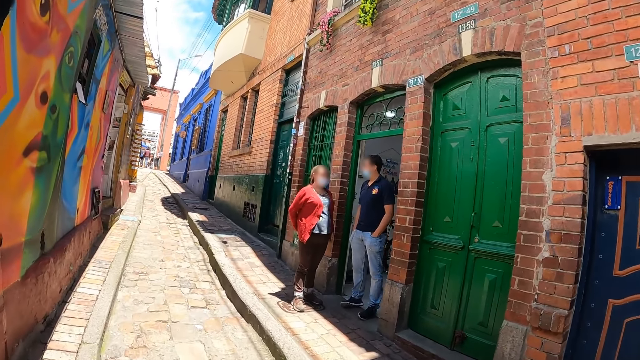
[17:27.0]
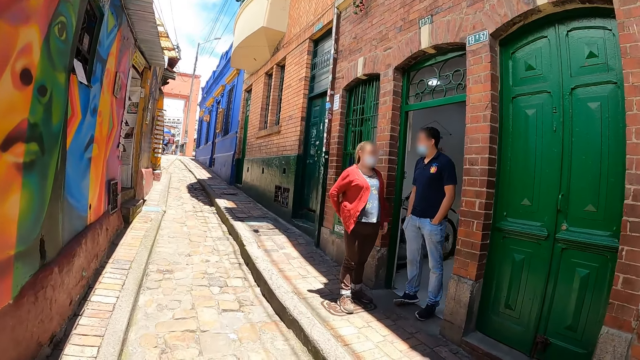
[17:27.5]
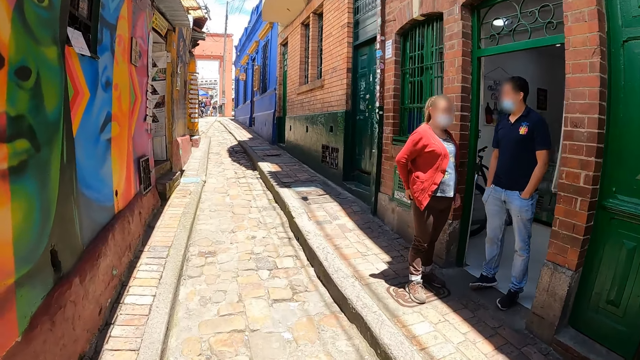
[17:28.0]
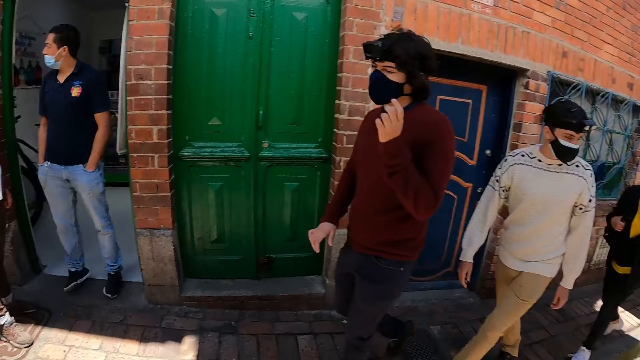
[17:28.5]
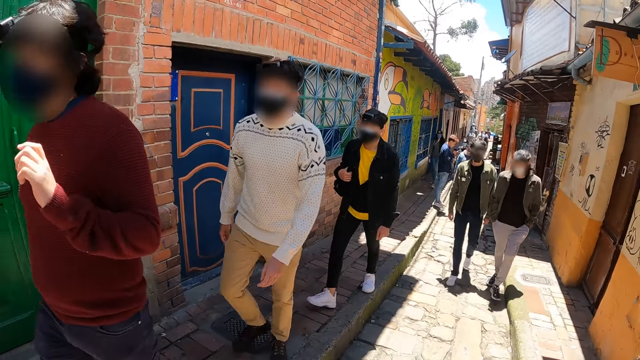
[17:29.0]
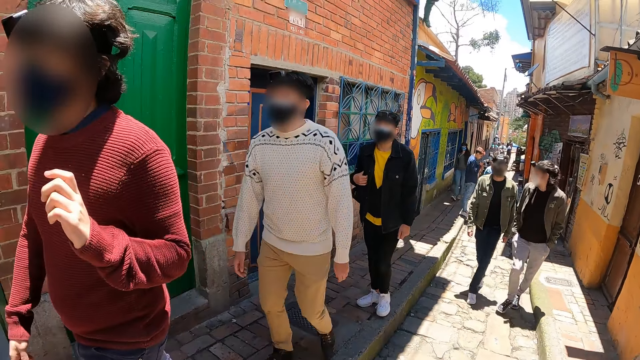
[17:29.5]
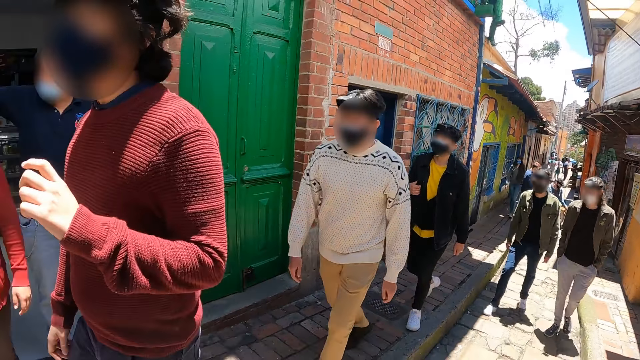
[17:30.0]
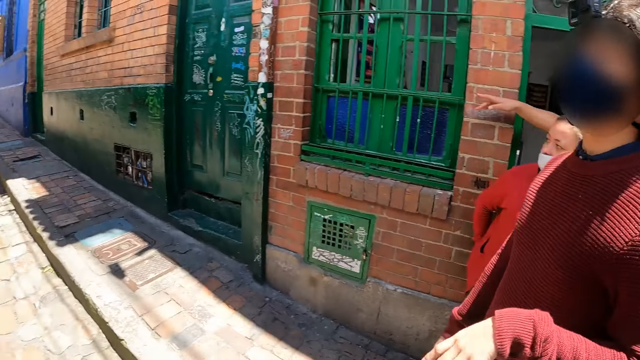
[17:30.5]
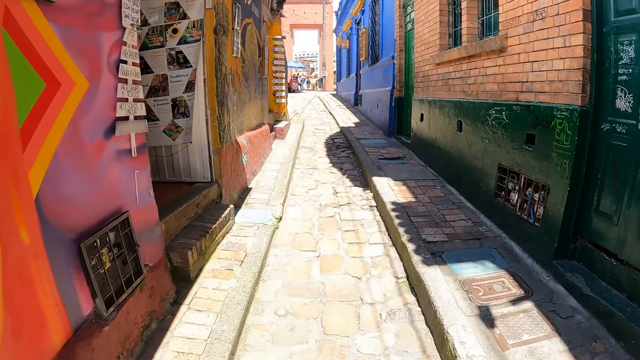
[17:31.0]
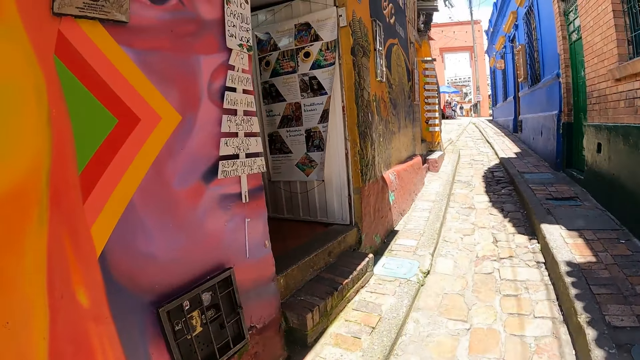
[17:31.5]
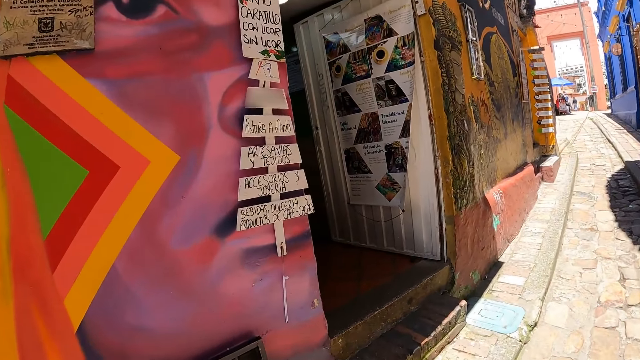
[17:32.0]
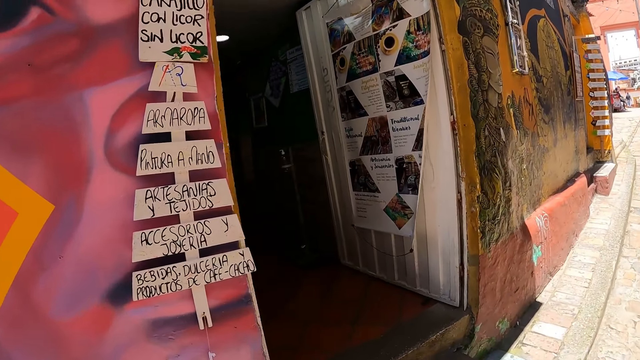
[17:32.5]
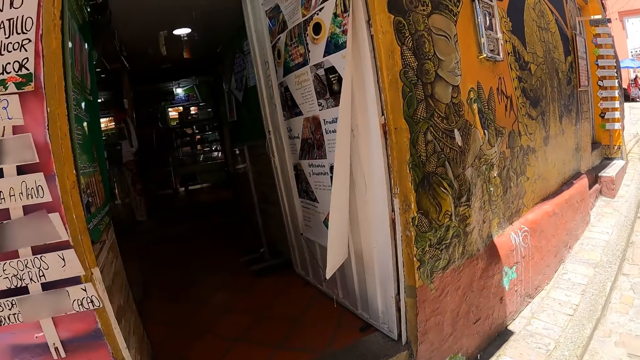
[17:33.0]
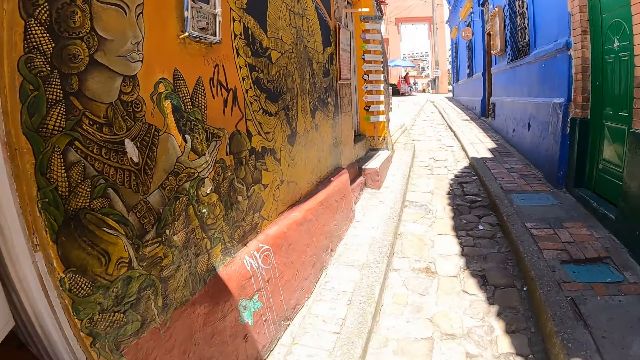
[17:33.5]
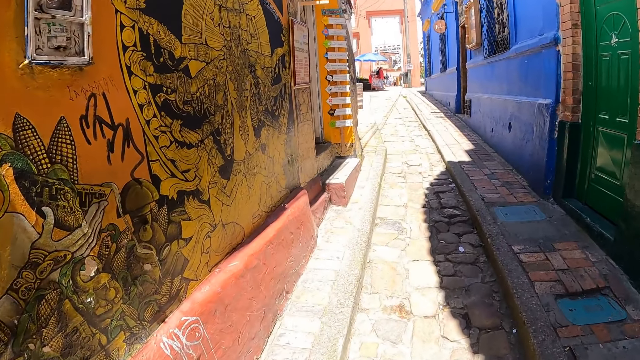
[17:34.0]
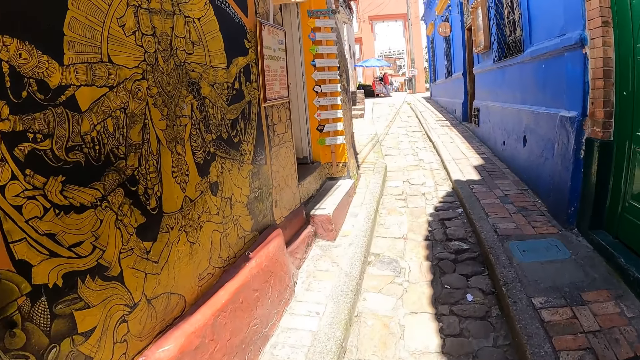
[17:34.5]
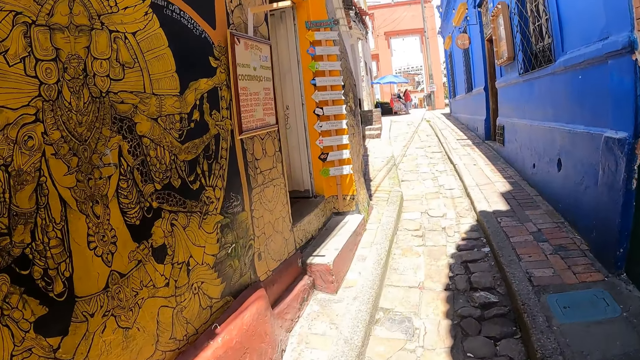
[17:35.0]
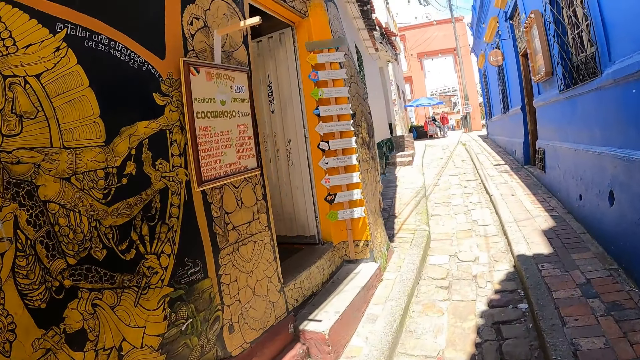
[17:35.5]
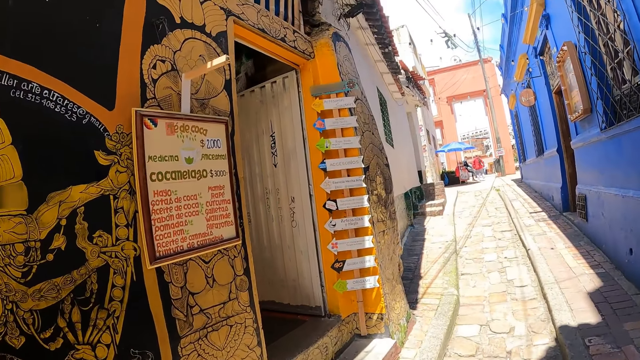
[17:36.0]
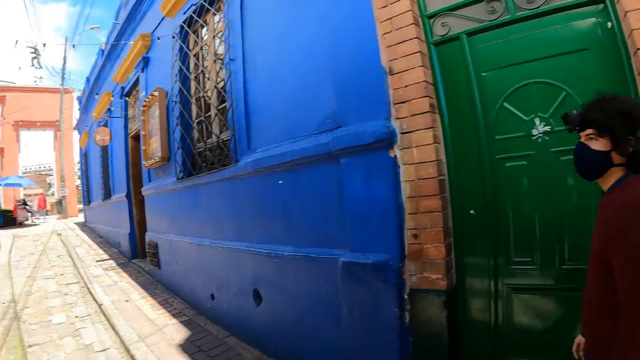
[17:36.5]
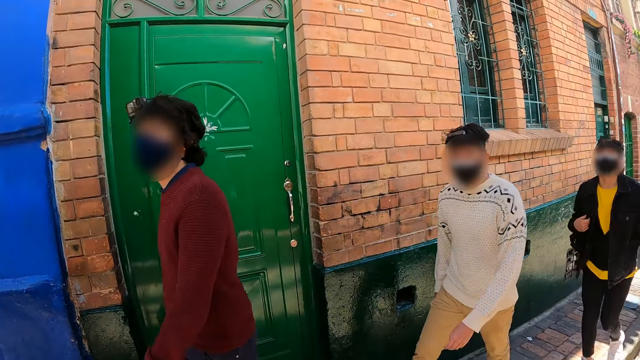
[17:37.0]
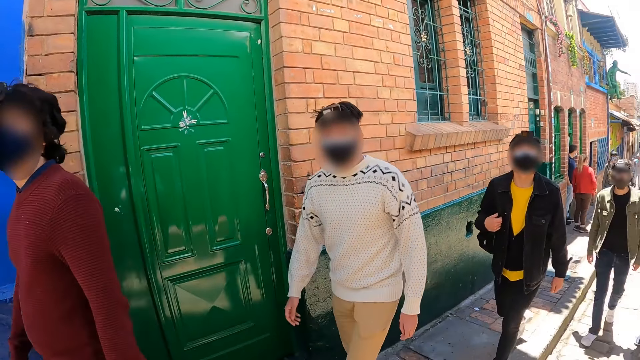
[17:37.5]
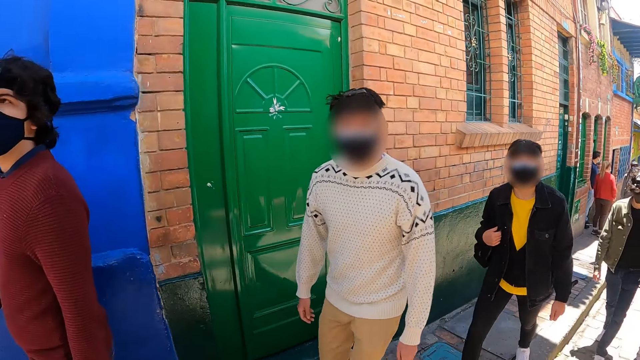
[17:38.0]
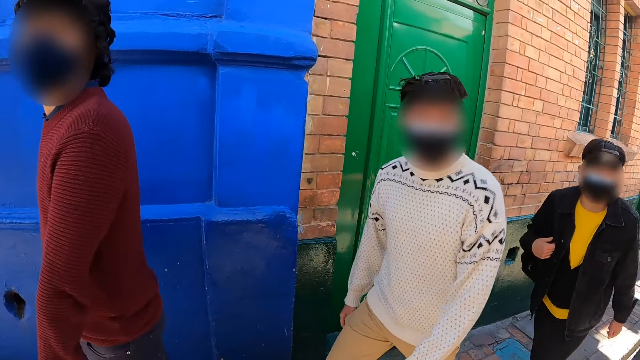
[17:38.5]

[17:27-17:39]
The camera wearer looks backwards. They look forward. They walk between buildings. They look through a walkway. They walk between the buildings. They look backwards. They converse with a person on the right side.

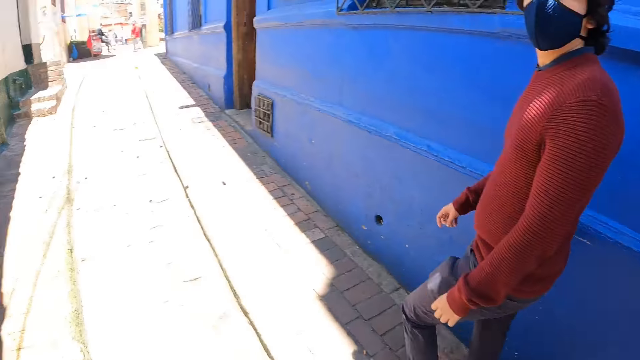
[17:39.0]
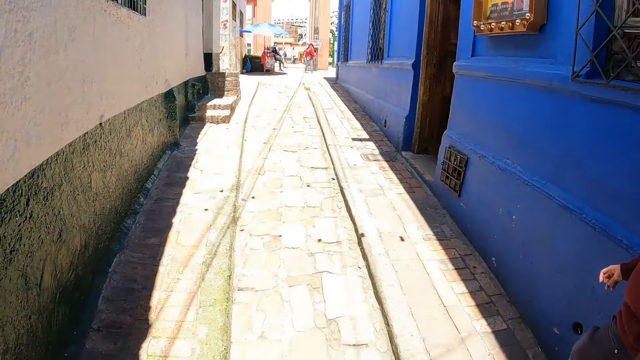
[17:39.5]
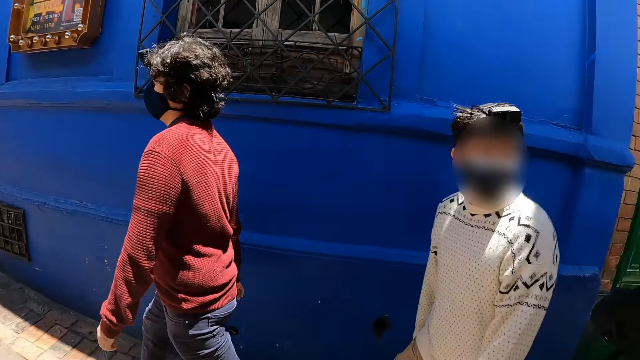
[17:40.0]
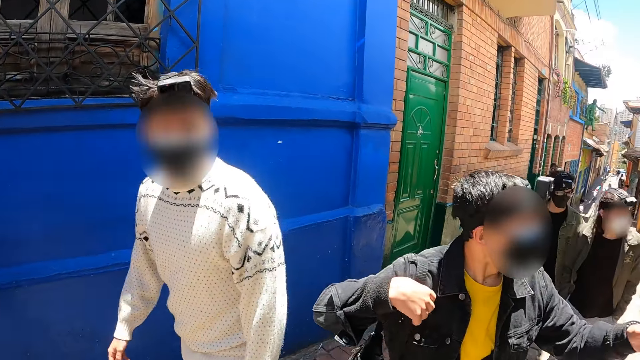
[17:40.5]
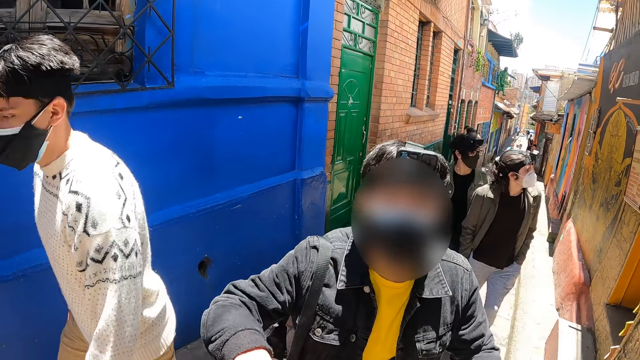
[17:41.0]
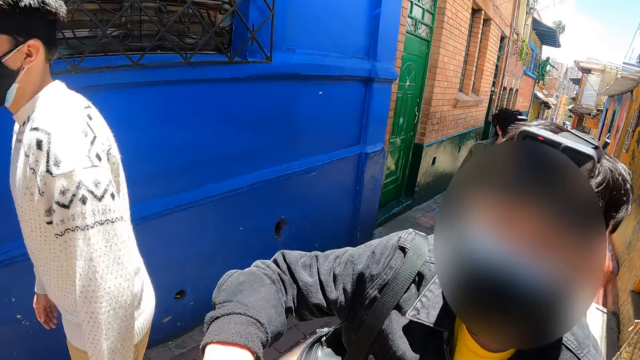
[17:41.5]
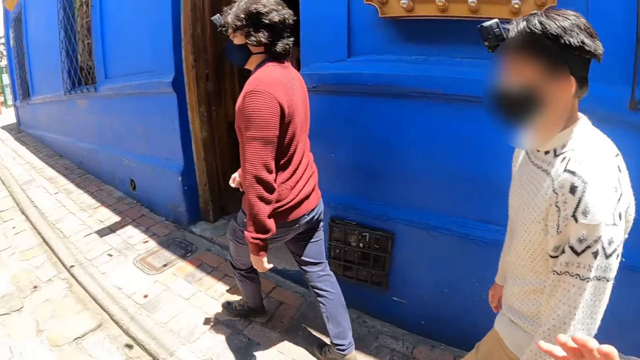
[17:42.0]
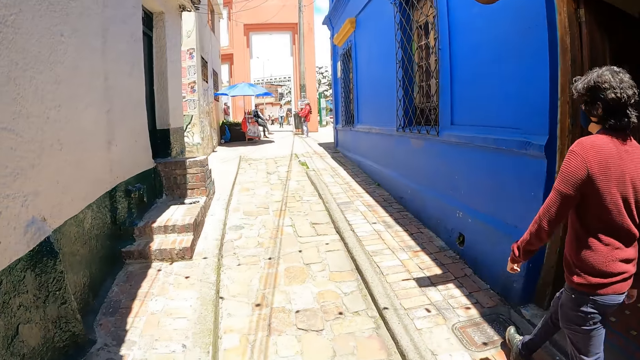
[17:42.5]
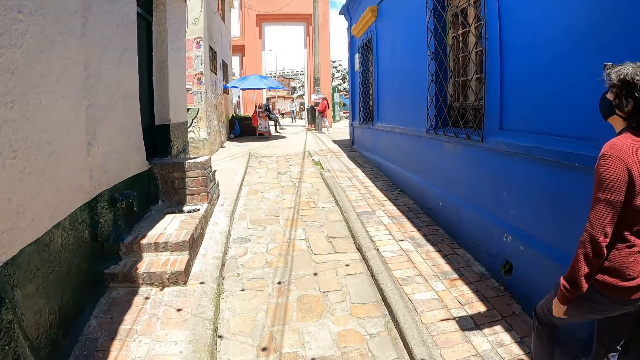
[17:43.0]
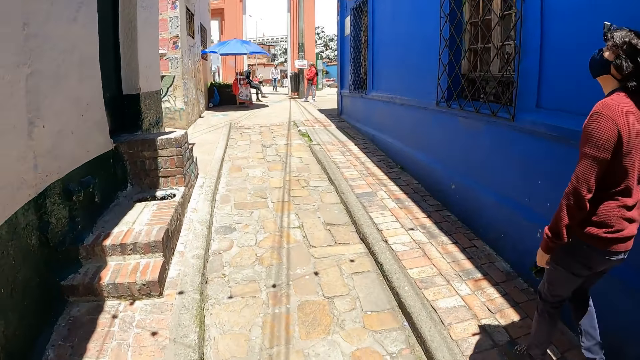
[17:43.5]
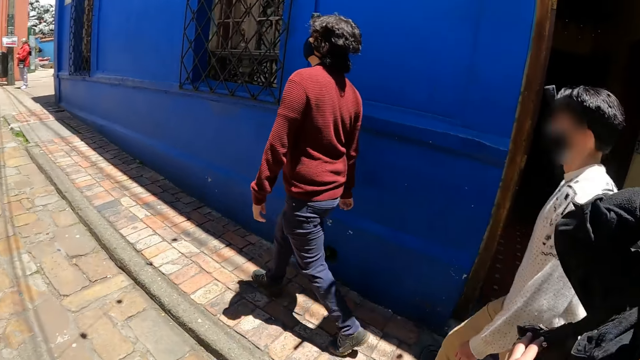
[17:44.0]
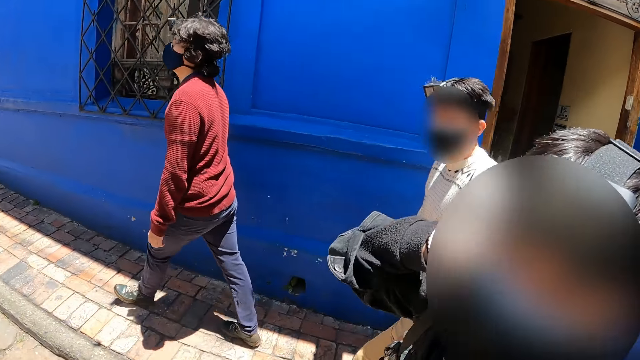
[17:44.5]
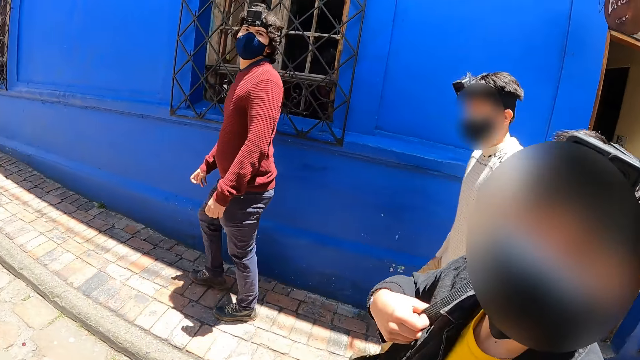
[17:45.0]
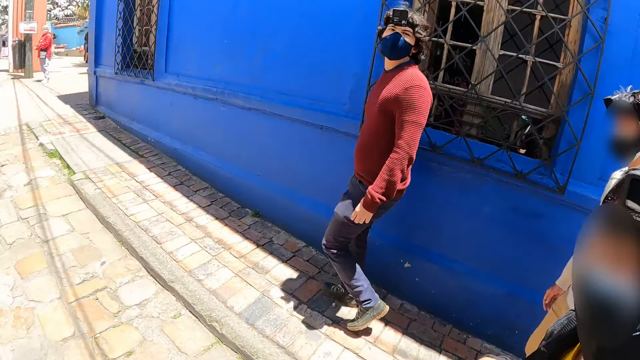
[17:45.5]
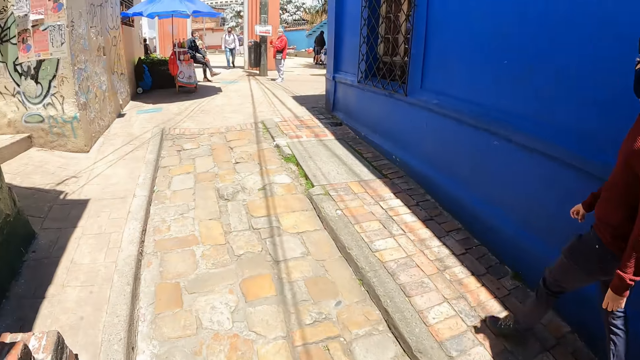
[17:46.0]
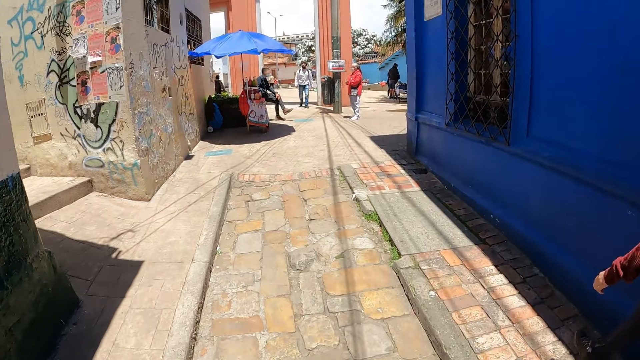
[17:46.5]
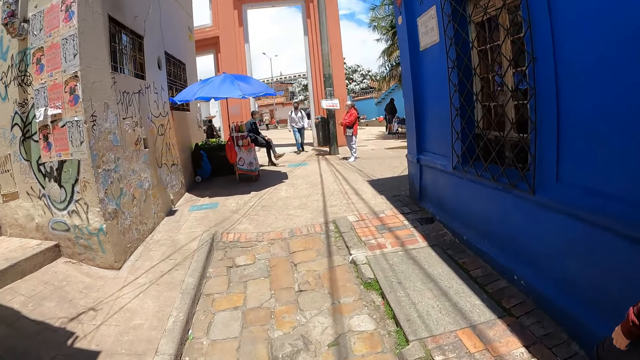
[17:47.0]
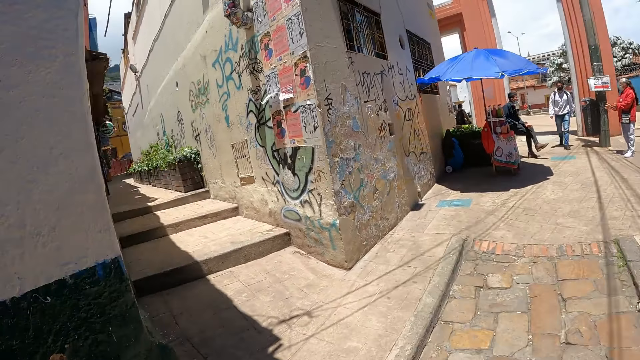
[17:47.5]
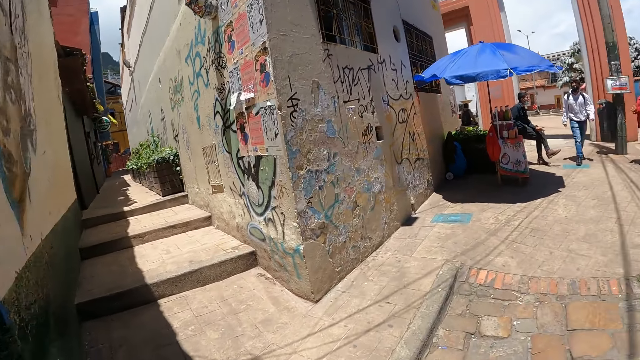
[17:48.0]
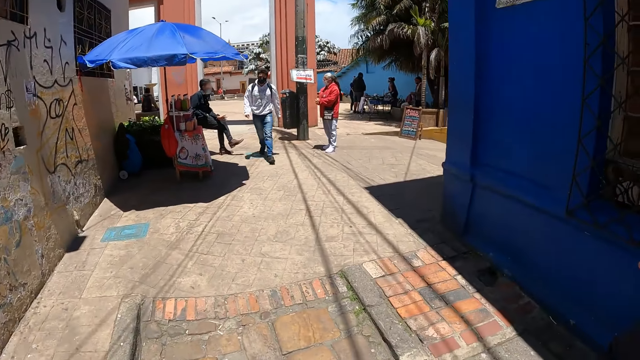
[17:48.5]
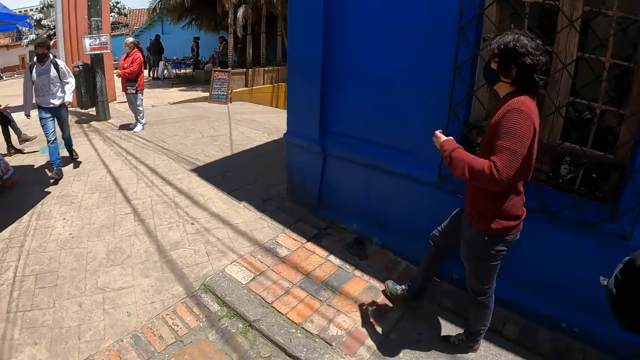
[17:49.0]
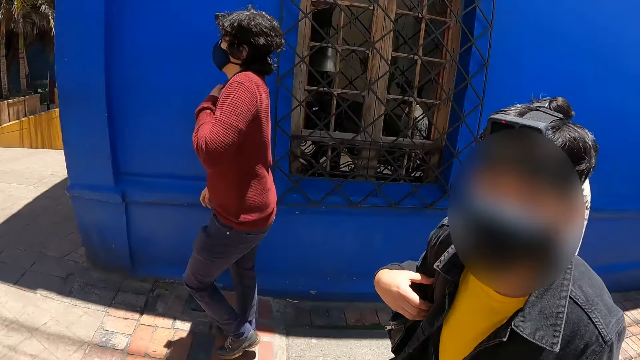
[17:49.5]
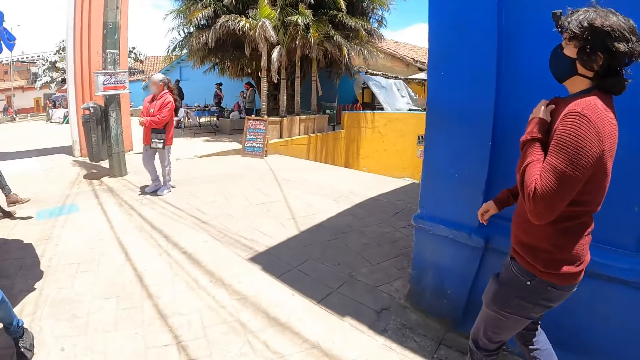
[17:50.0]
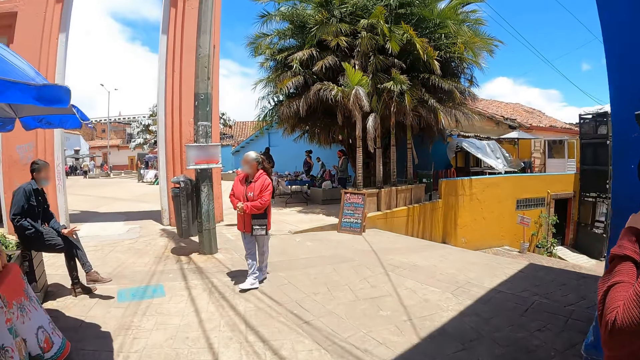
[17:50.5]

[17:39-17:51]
The camera wearer walks between buildings. He converses with a person on the right side. He looks forward. He walks between buildings. He turns his head. He converses with the person on the right side. He walks between buildings. He looks through a tunnel. He converses with the person on the right side.
